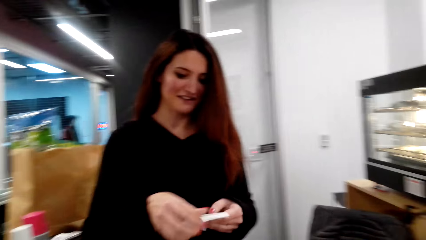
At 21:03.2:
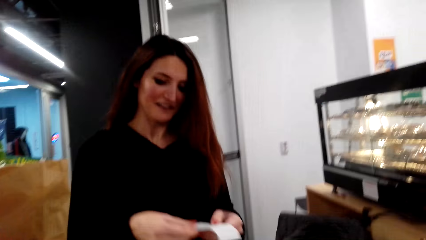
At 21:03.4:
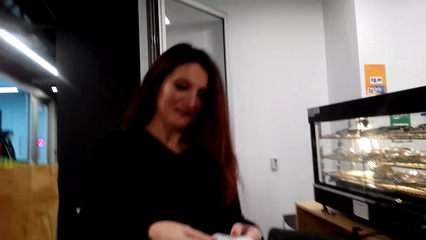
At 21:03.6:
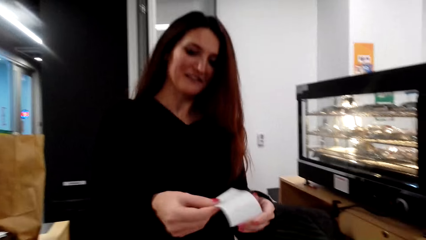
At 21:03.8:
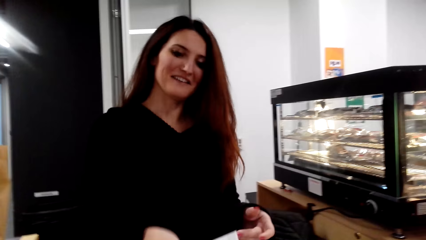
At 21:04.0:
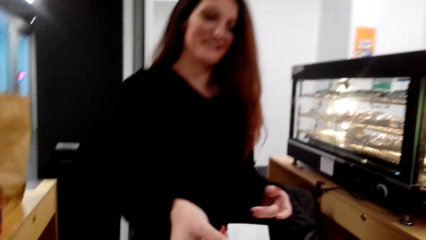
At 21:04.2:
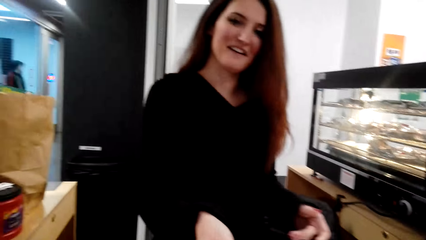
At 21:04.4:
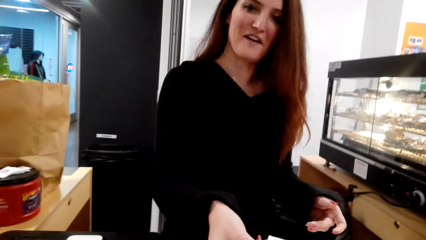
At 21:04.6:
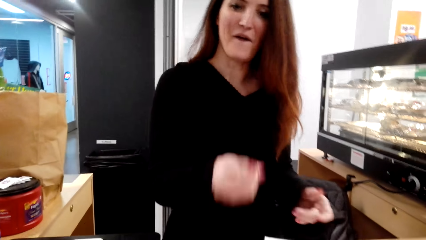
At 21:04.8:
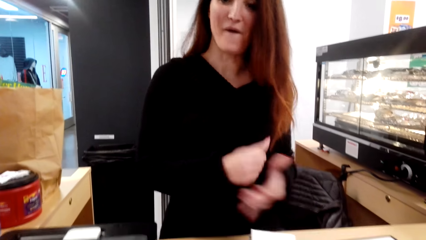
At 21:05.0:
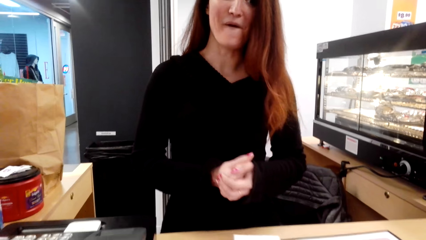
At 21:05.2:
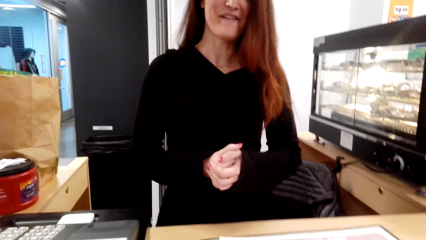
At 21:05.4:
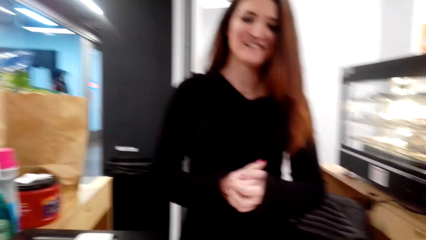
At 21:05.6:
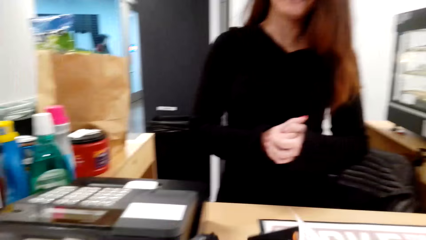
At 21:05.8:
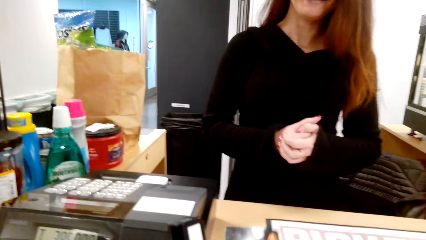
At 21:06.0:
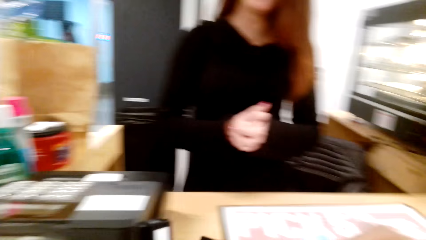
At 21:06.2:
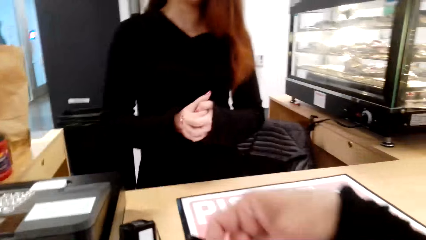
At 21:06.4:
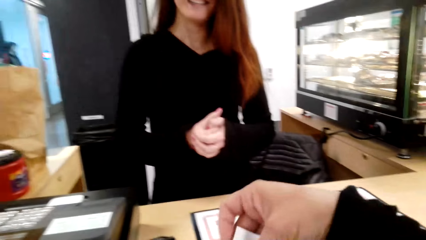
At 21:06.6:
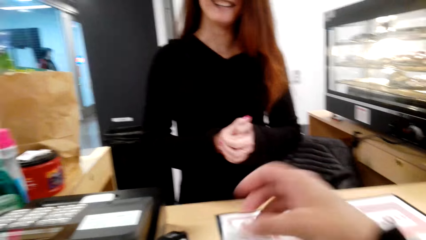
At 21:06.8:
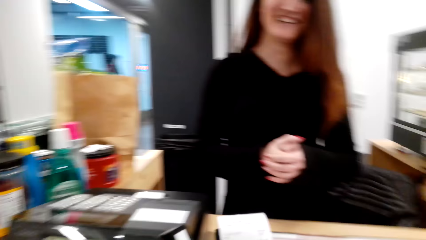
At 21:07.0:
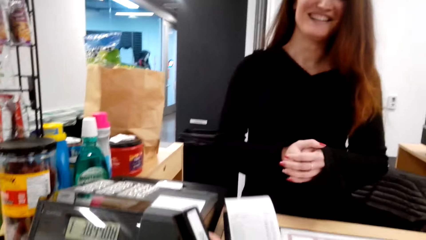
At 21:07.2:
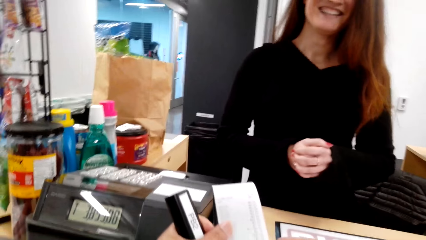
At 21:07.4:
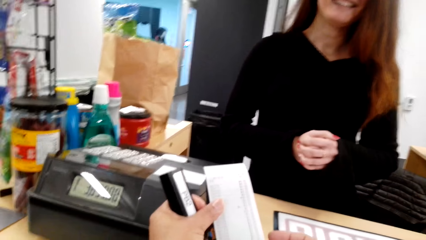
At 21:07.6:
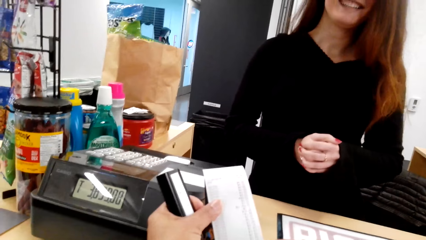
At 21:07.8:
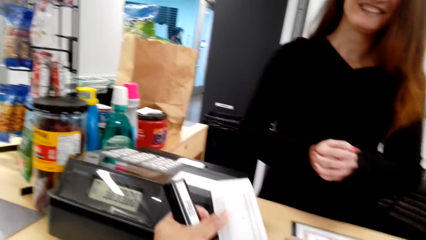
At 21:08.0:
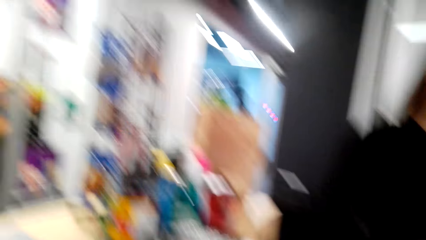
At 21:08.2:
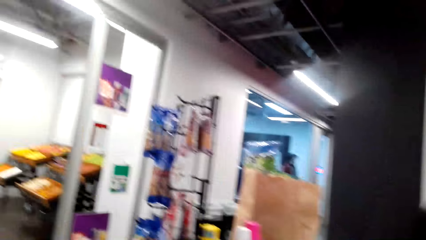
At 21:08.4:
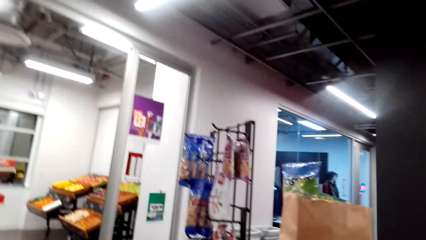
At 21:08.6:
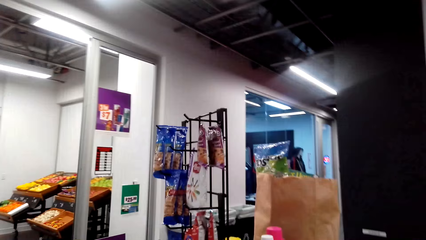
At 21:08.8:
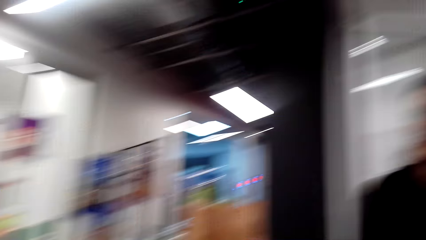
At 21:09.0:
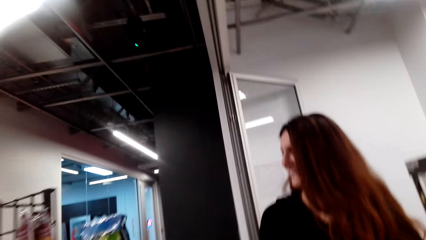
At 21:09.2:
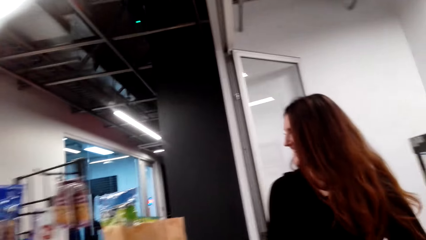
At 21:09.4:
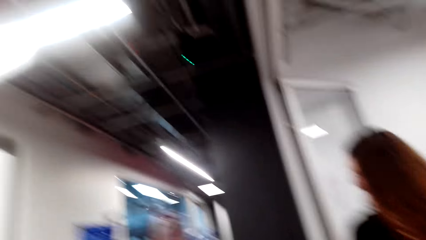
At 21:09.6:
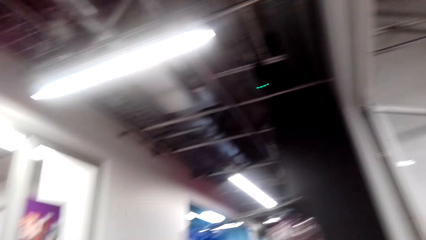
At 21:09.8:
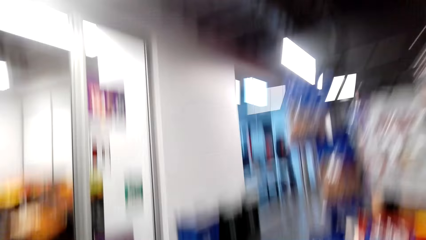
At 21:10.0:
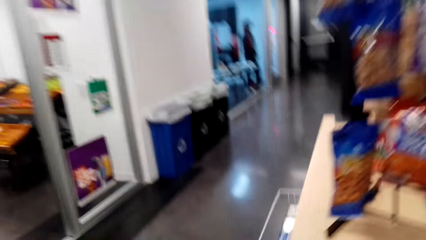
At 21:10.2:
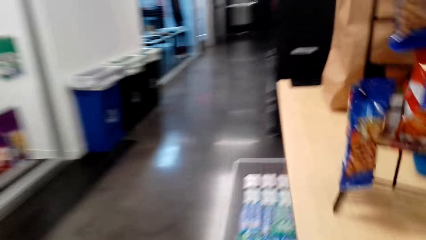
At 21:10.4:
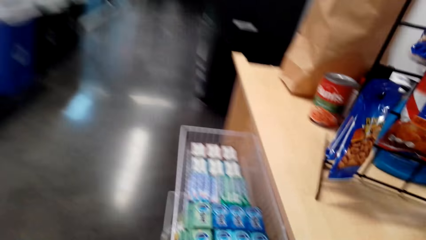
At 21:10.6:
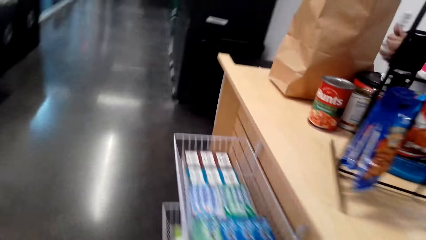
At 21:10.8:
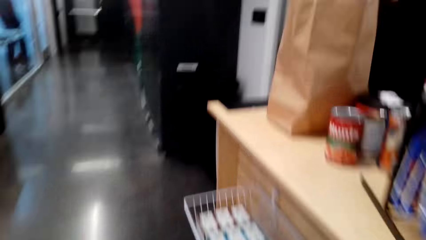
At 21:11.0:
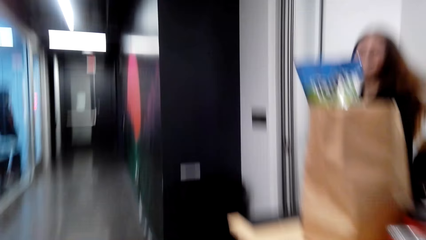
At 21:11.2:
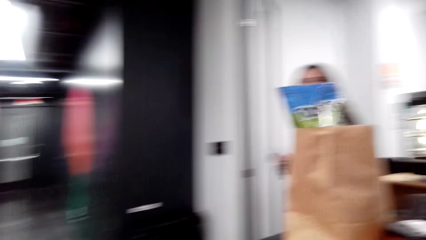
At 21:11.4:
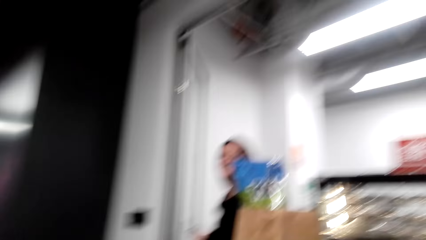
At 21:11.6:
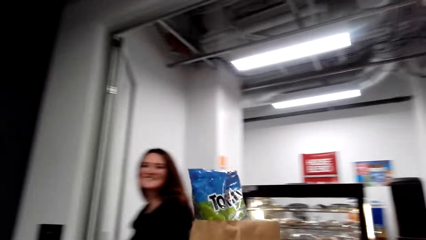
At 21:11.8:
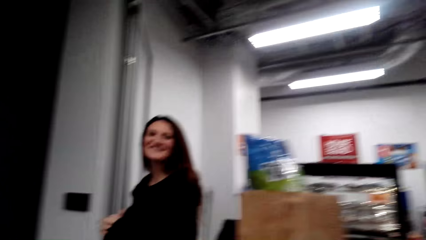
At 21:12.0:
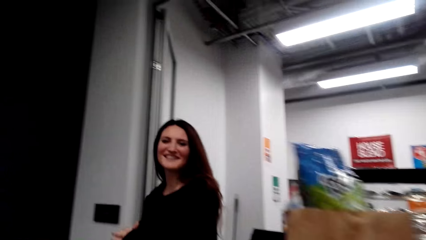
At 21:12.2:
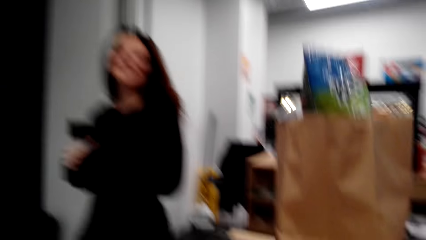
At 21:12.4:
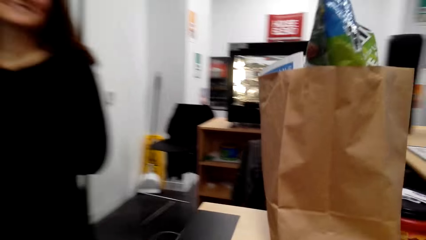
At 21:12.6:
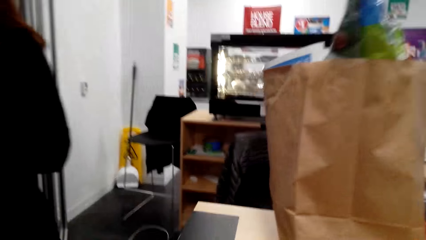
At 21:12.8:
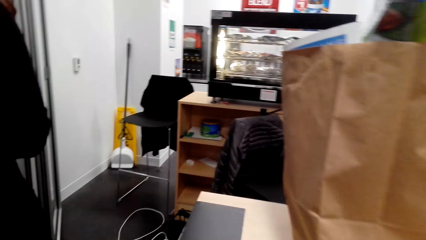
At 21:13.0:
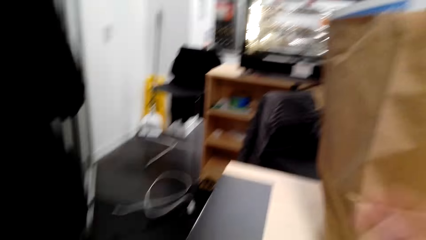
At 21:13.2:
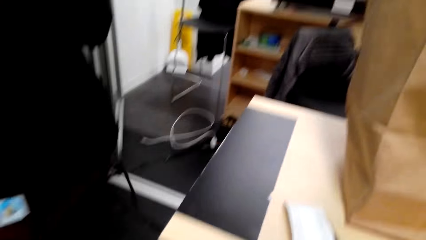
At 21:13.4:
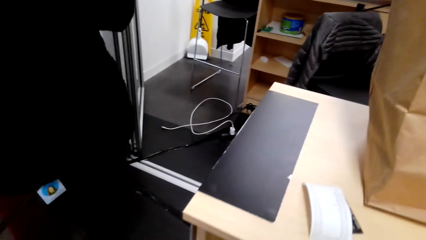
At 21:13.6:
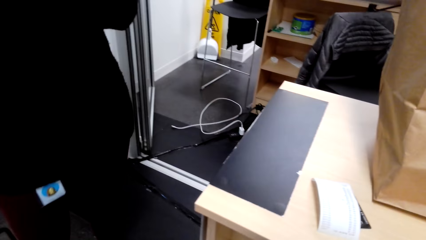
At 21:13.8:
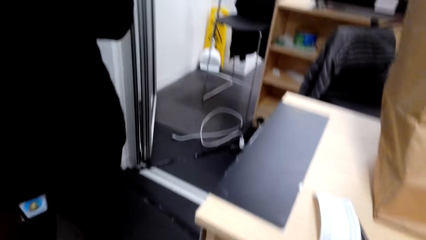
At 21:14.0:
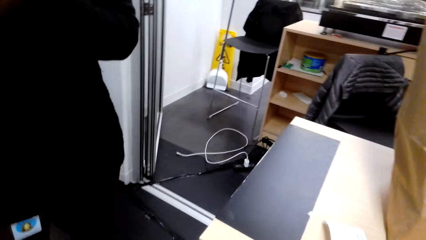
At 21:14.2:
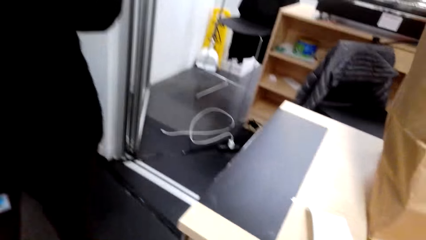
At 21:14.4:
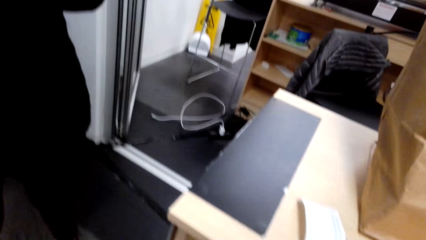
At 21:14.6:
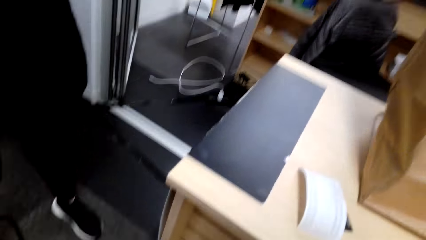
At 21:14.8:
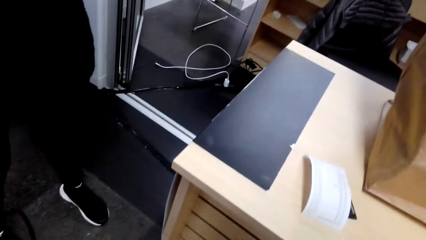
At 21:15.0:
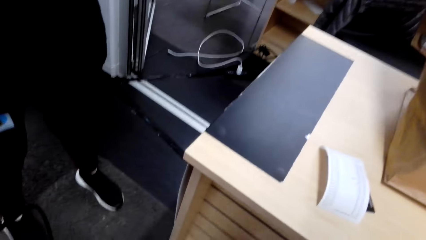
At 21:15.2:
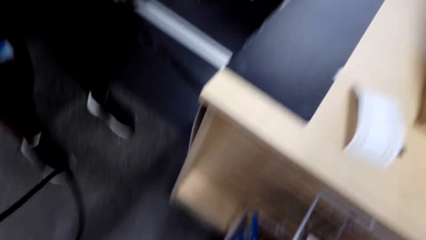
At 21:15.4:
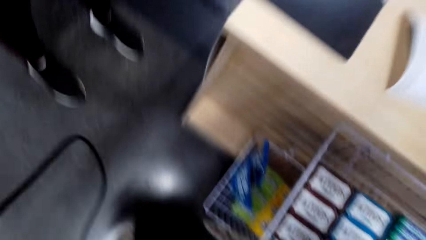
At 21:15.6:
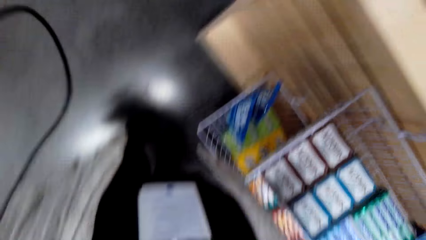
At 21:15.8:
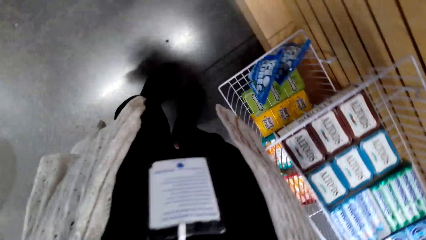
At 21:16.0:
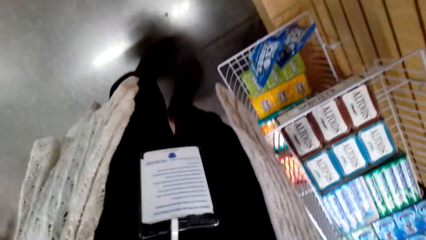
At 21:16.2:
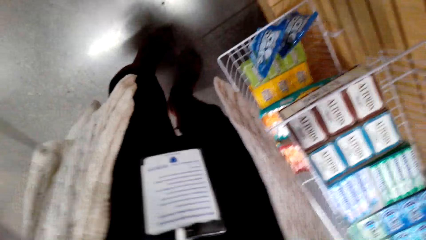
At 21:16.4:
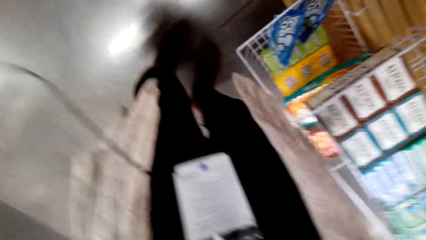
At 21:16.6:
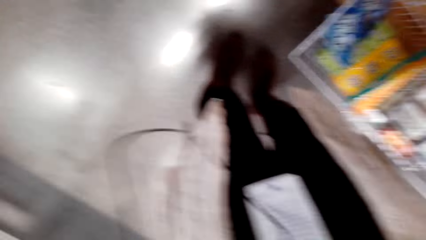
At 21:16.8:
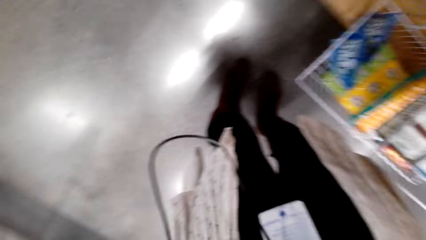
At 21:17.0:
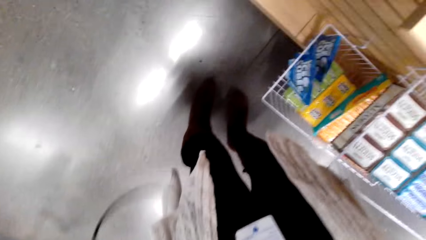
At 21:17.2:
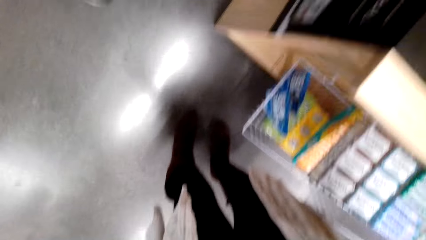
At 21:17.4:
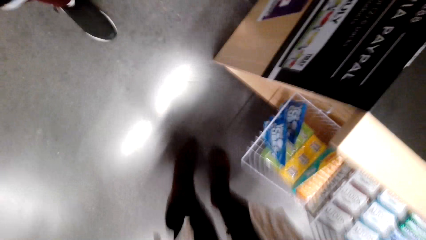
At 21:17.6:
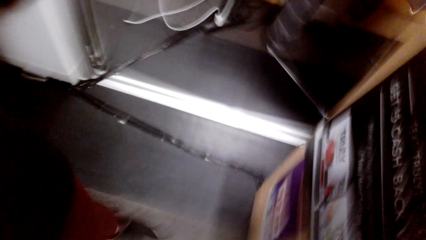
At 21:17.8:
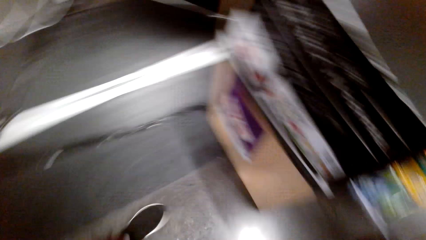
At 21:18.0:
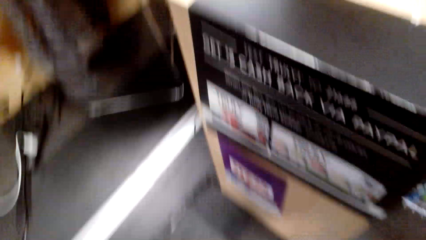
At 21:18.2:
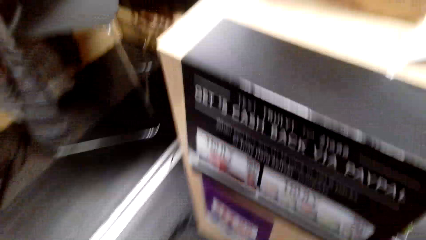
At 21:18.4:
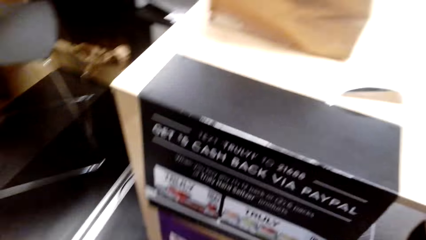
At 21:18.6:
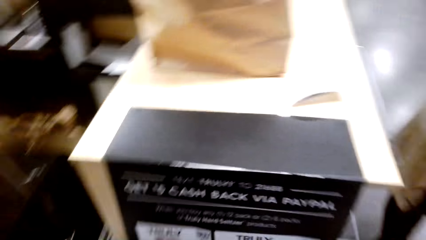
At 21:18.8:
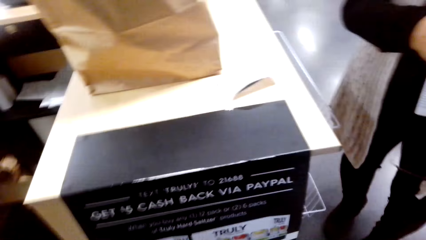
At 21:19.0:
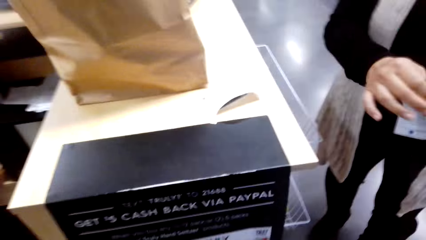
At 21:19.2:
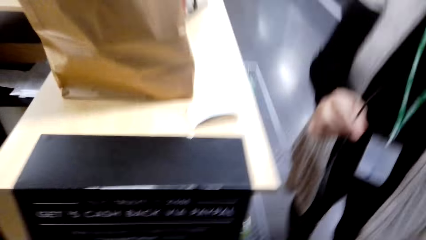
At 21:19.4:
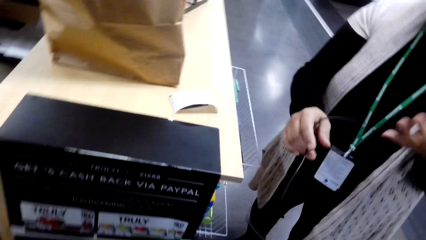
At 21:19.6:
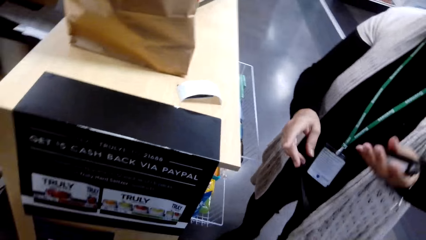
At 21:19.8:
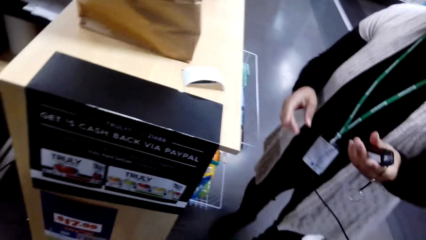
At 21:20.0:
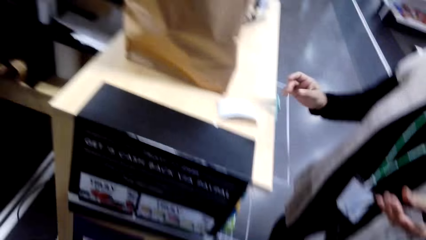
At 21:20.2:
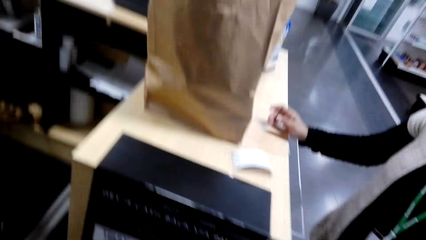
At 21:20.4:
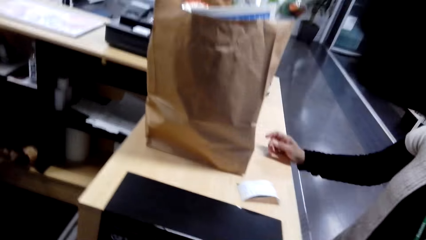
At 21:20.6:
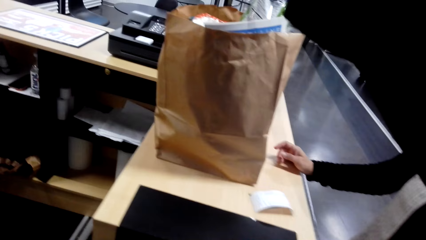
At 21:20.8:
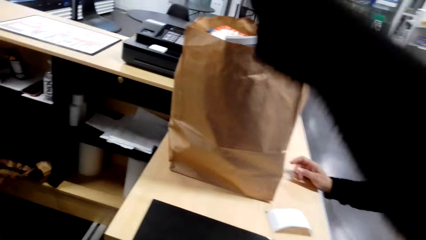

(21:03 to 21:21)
The cashier lifts a paper and gives the camera wearer a receipt. The camera wearer dialogues with the cashier, reads the receipt and walks around the supermarket. The cashier walks. The camera wearer dialogues with the cashier. They move a cable, remove something and look around.
